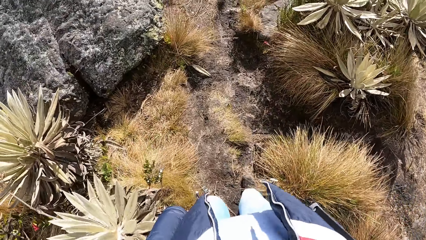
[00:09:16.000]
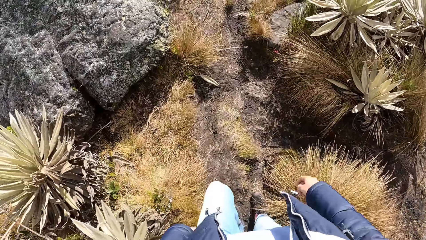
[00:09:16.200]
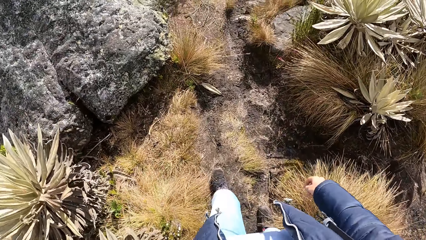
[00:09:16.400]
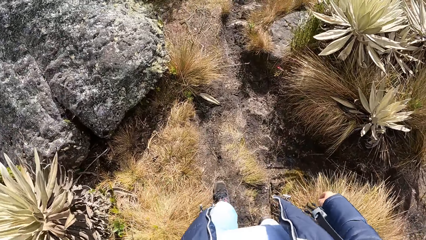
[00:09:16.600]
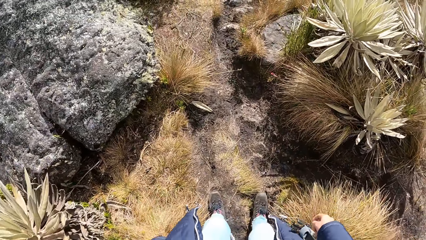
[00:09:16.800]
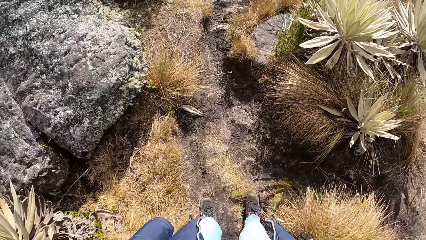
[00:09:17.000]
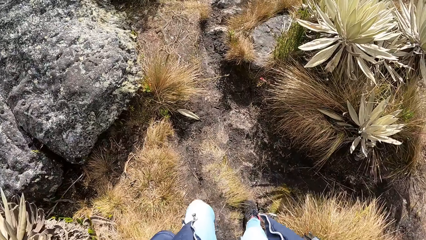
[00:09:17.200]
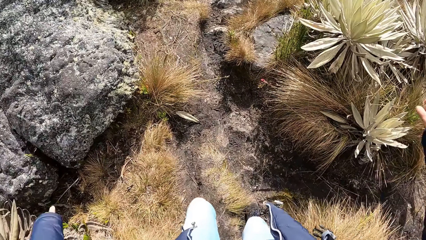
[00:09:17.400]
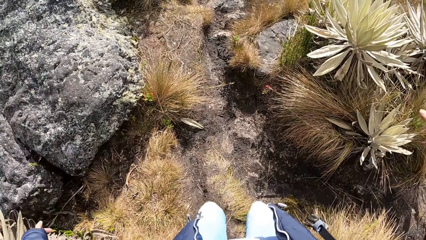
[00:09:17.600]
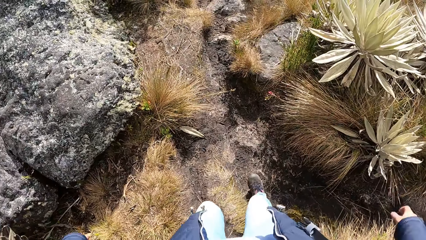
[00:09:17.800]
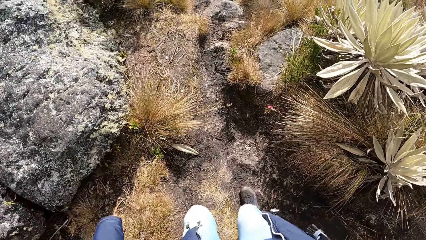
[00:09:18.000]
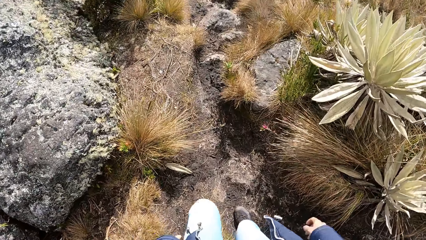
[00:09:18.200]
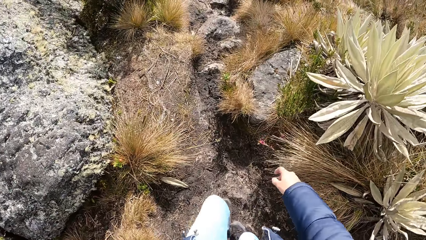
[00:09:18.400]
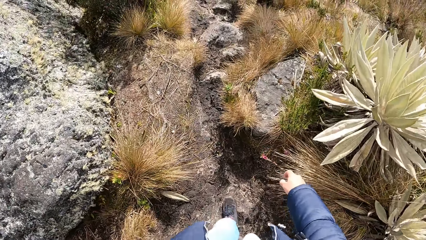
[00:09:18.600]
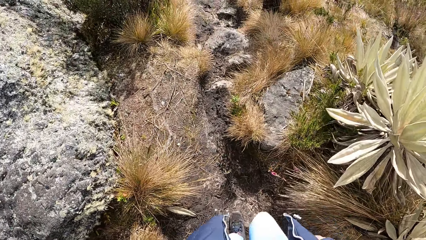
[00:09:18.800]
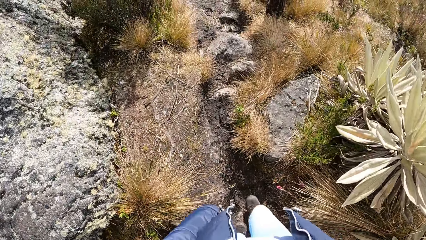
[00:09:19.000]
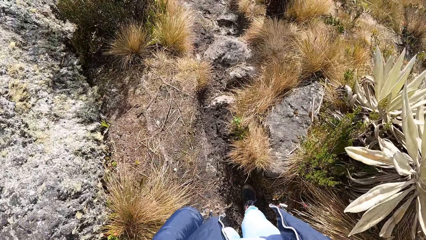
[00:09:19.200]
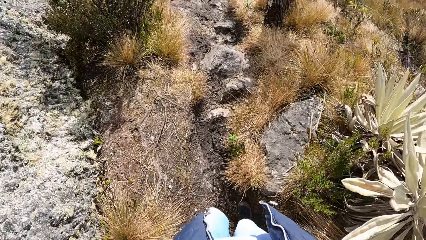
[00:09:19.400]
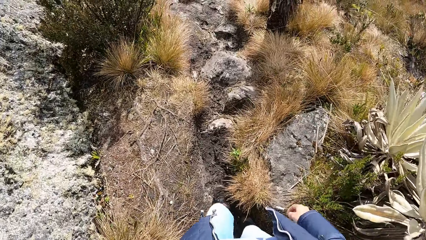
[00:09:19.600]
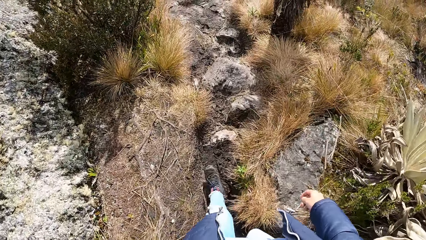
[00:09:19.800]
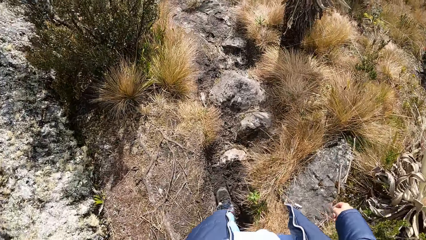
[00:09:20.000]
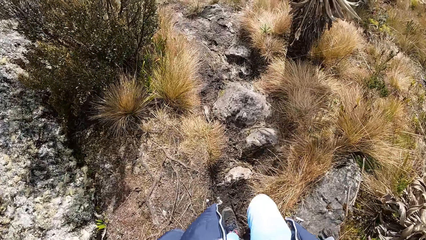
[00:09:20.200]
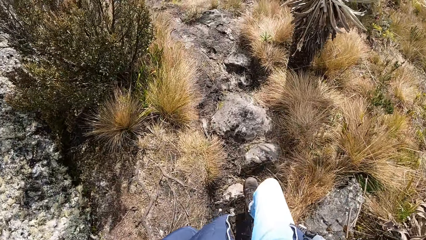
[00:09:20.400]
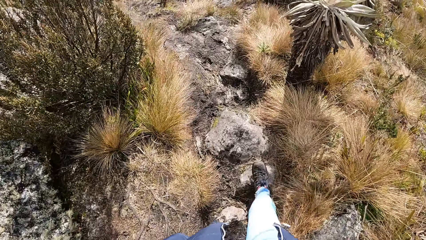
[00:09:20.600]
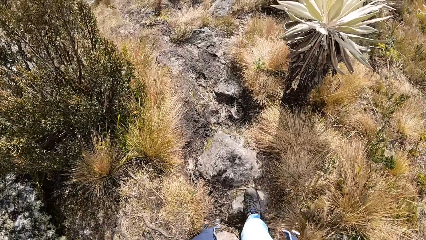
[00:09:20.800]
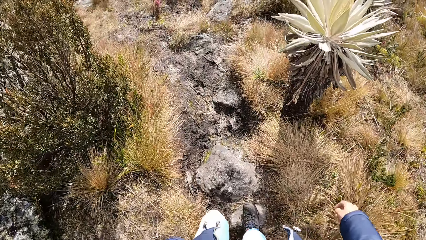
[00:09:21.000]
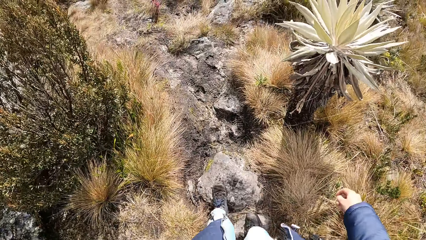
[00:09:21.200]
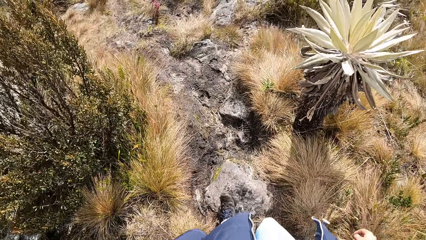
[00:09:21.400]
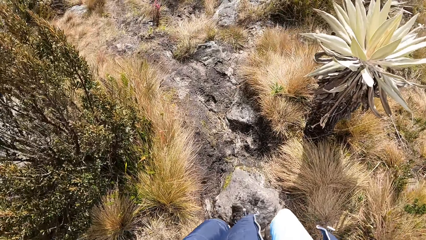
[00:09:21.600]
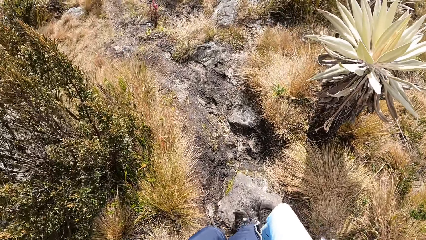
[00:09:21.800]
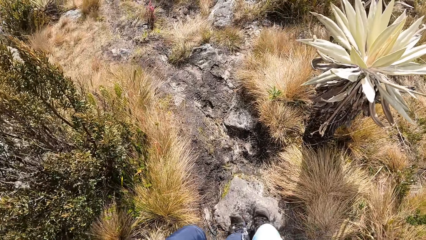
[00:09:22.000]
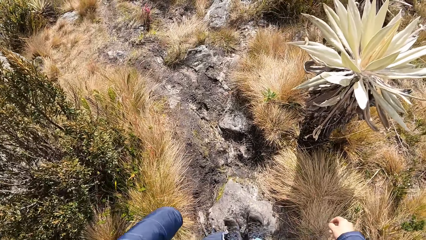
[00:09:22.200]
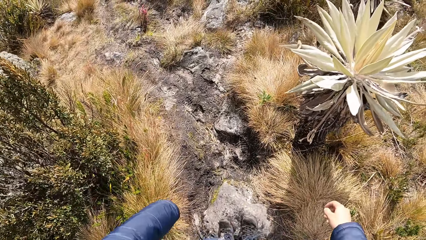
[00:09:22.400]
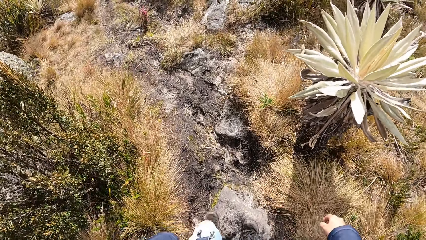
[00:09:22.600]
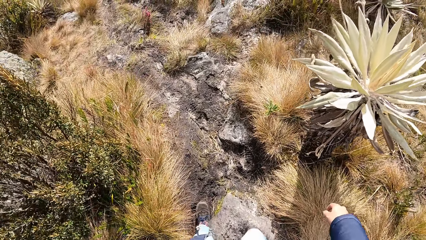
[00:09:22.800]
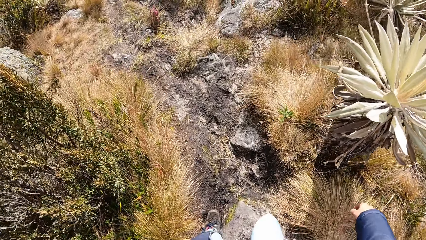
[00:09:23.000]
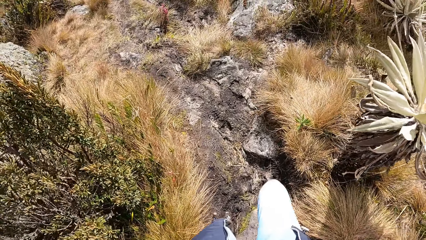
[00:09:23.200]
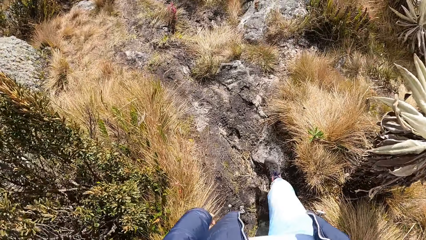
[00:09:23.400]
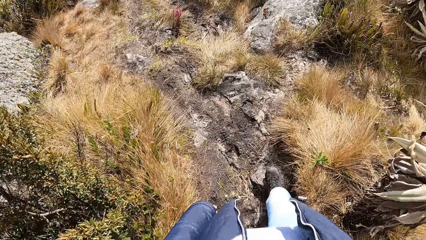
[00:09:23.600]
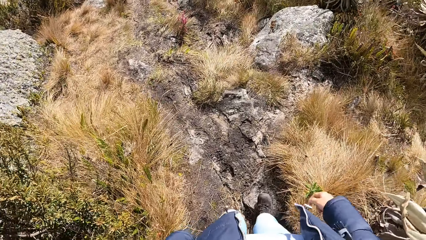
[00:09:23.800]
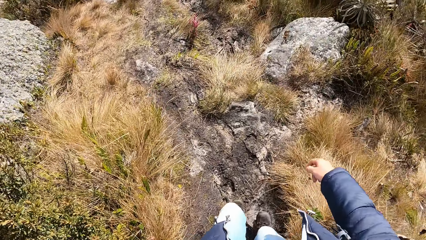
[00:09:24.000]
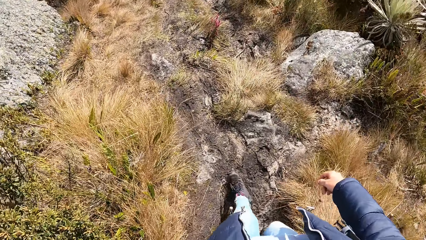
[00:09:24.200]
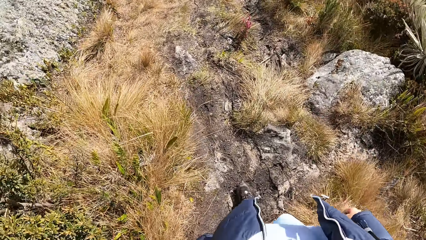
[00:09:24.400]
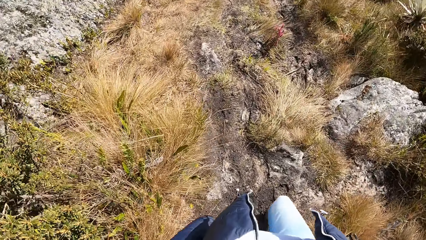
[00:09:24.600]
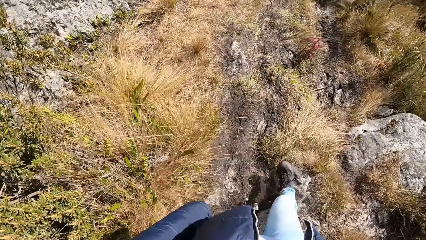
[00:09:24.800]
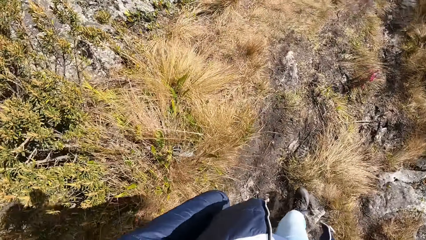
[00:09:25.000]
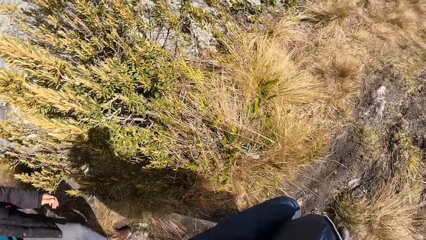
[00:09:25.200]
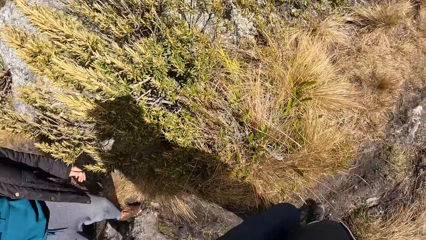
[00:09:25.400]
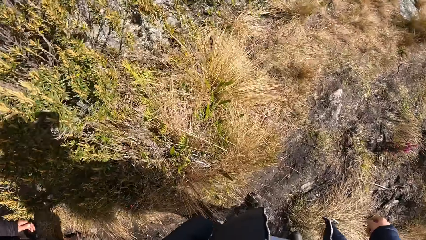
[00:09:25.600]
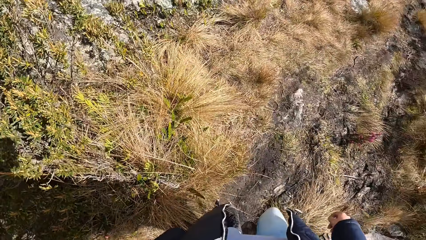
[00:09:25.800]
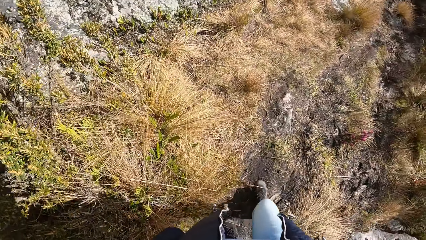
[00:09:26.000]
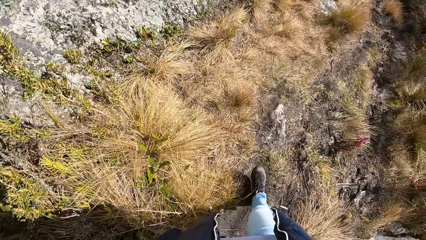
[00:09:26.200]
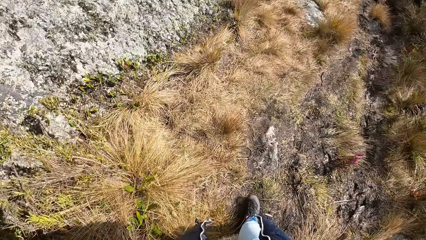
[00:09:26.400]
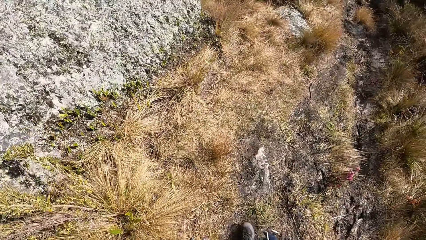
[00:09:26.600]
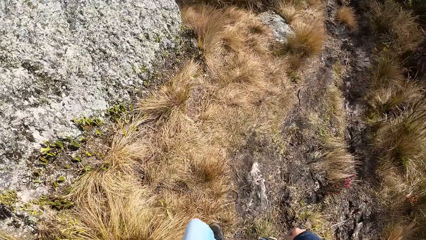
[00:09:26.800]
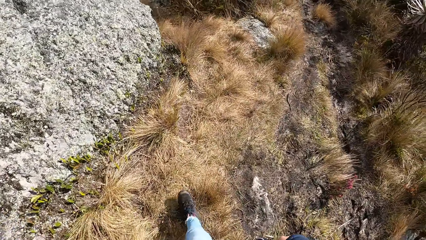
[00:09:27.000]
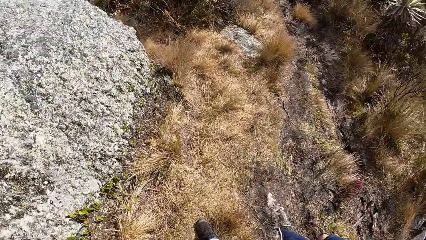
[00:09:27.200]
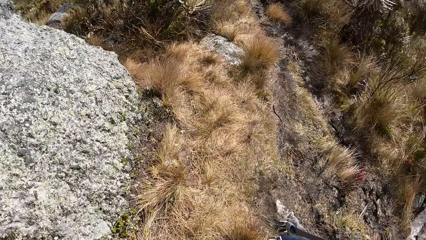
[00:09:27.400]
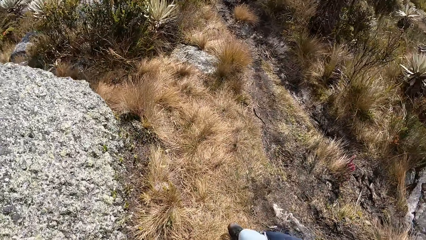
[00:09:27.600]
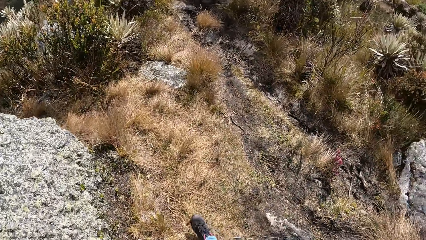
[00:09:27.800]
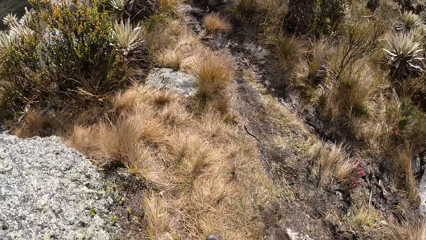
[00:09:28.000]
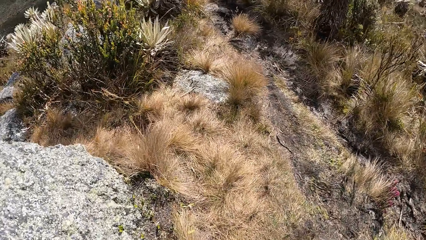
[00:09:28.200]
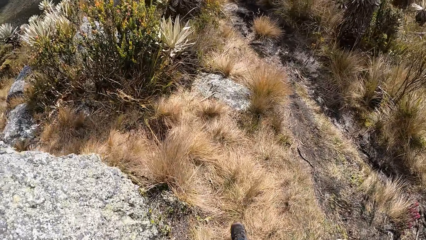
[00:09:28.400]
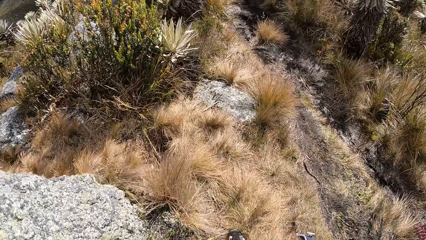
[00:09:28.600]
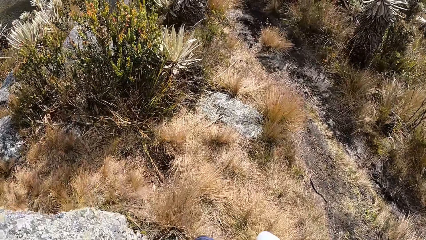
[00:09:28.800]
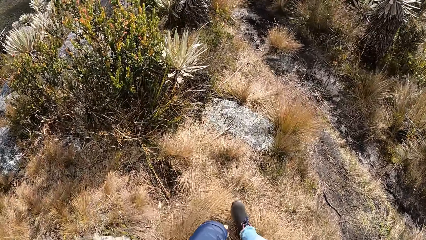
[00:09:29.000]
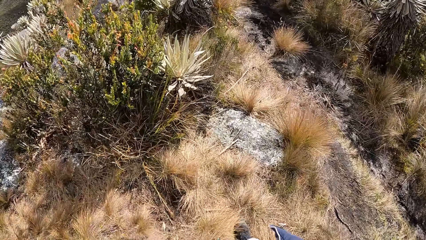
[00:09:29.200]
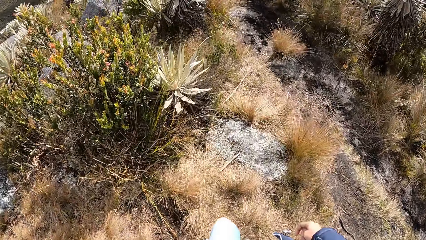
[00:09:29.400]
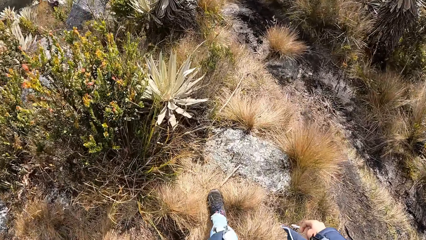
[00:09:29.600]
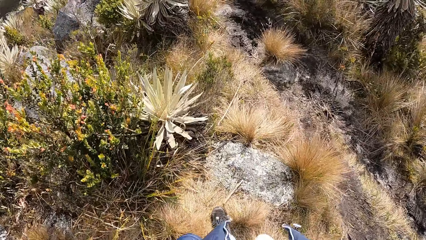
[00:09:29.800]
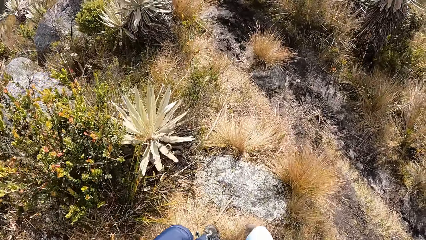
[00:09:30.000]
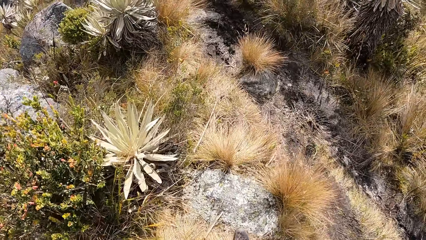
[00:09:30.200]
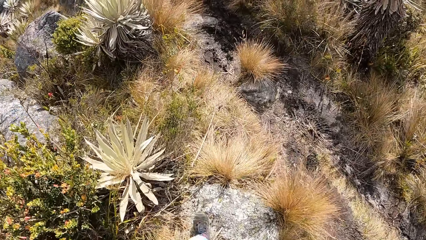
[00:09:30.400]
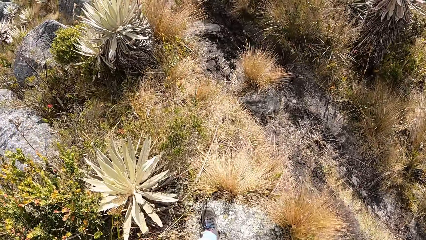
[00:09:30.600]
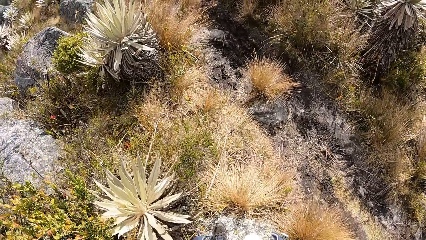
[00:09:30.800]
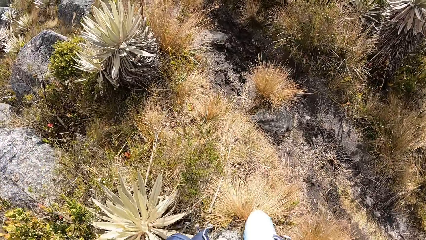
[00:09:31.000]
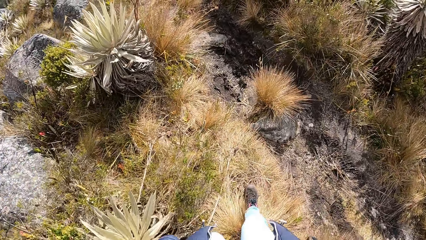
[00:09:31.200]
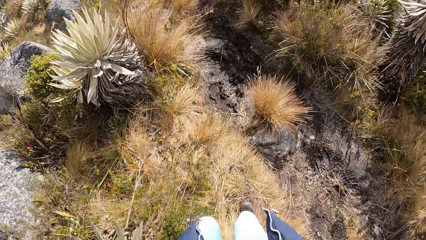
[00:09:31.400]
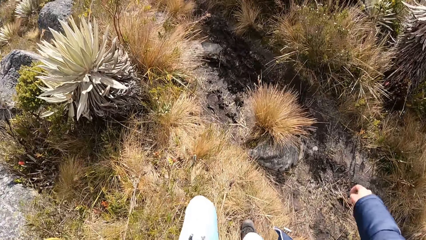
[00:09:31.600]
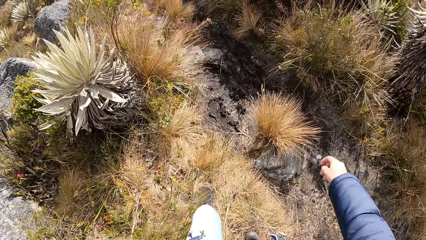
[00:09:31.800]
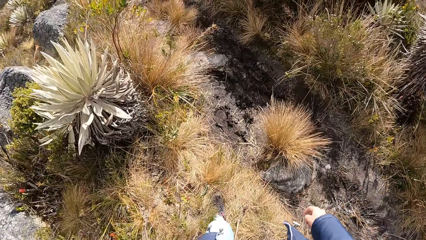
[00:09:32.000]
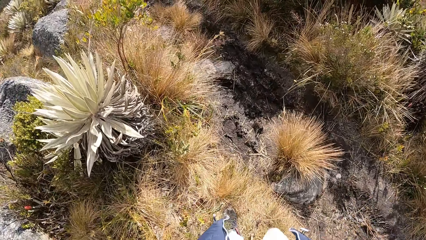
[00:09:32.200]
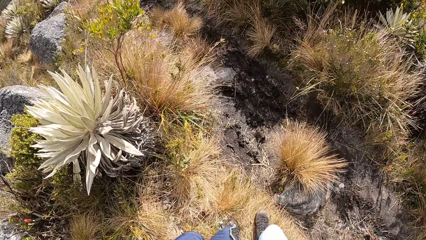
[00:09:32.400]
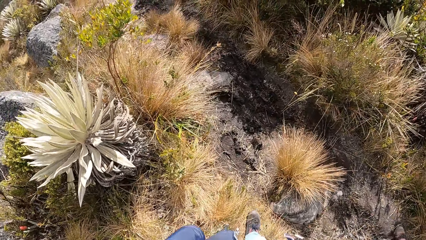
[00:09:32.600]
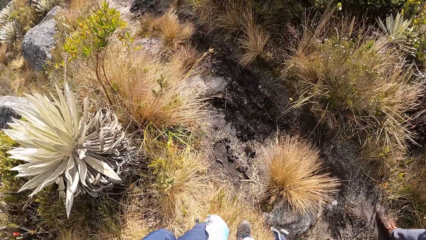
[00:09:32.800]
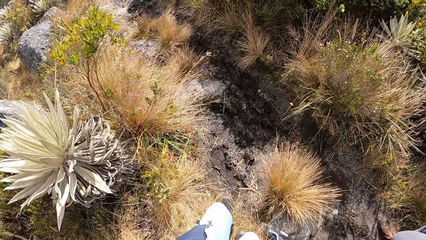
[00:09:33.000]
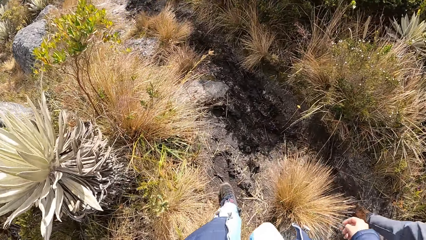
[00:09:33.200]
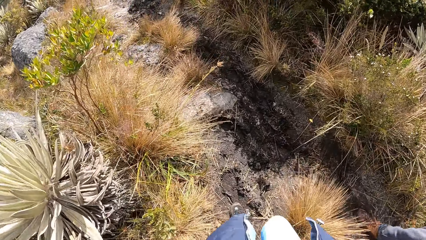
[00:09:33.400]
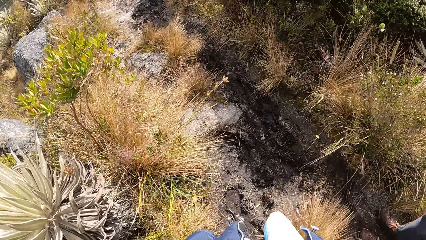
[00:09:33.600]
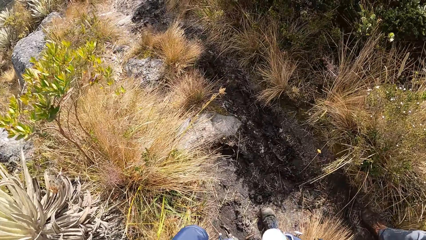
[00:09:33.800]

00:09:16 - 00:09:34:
The camera wearer moves the right hand. They step on the ground. They walk on the garden. They step on a stone. They stand on the stone. They walk on the garden. They turn around. They walk on the garden.
